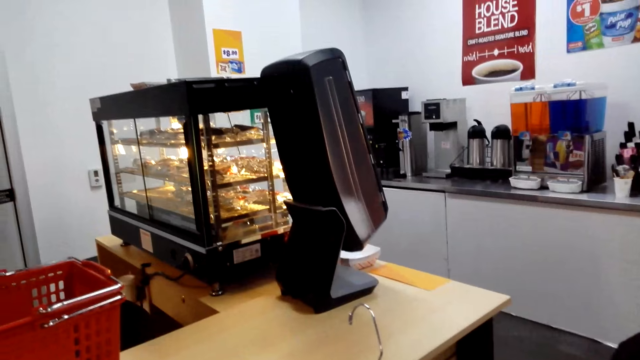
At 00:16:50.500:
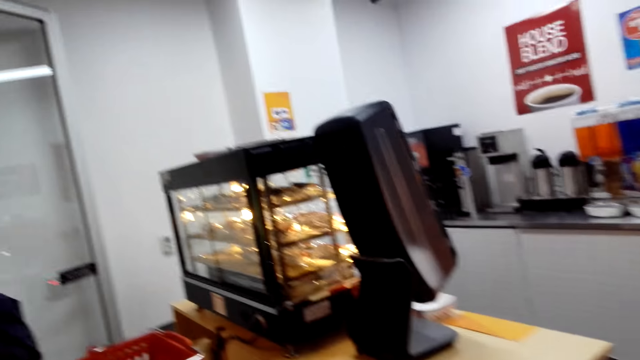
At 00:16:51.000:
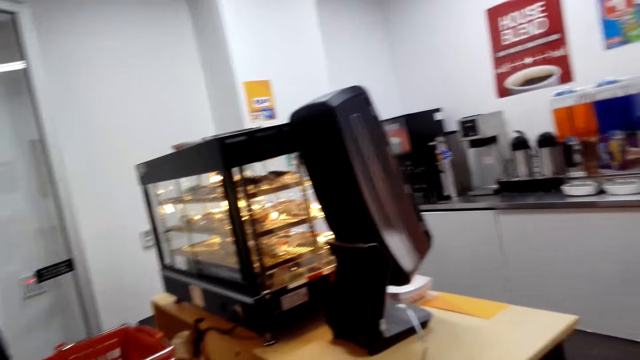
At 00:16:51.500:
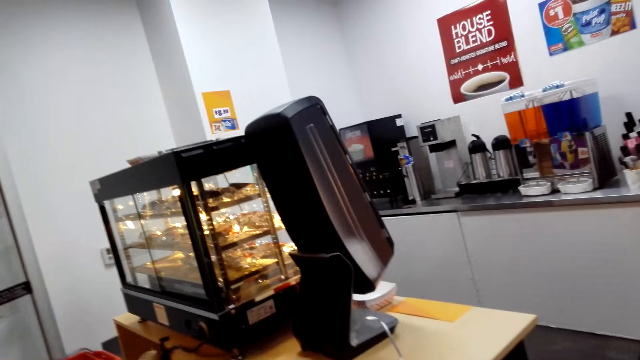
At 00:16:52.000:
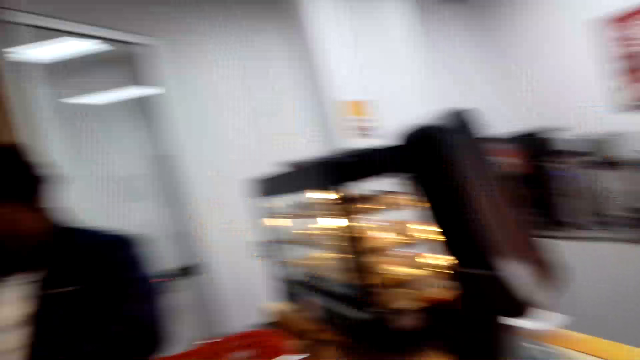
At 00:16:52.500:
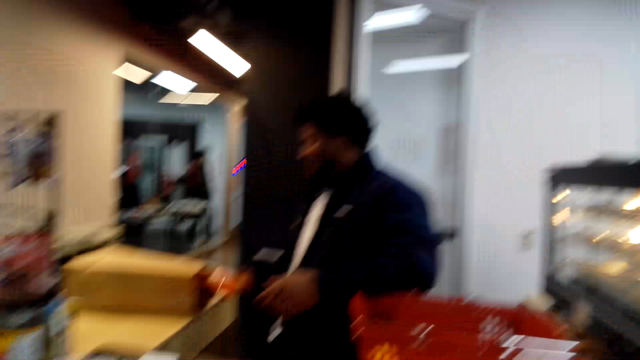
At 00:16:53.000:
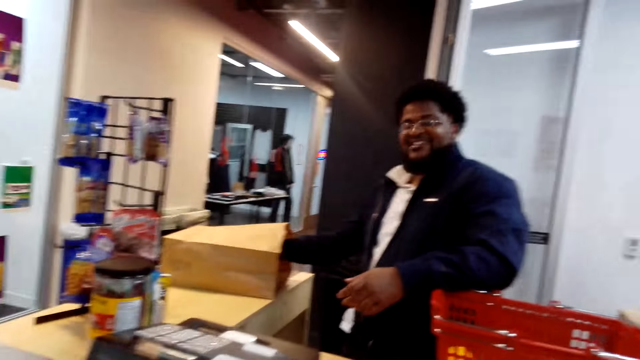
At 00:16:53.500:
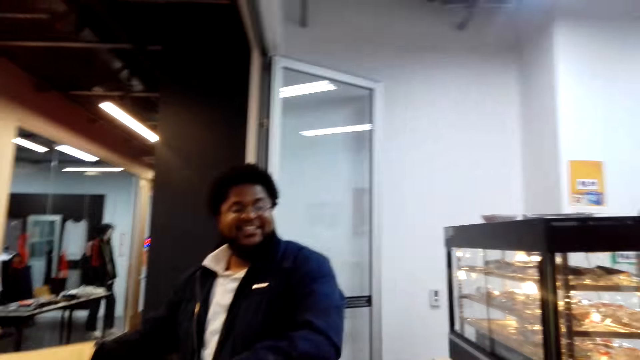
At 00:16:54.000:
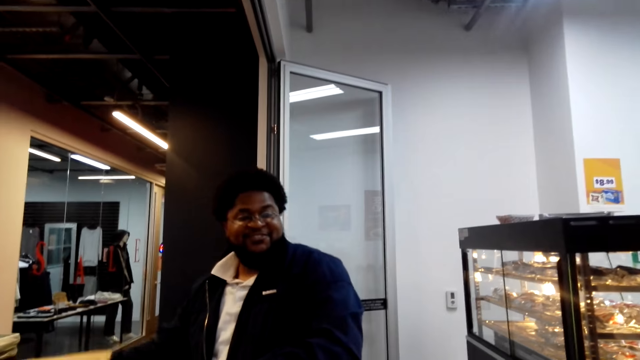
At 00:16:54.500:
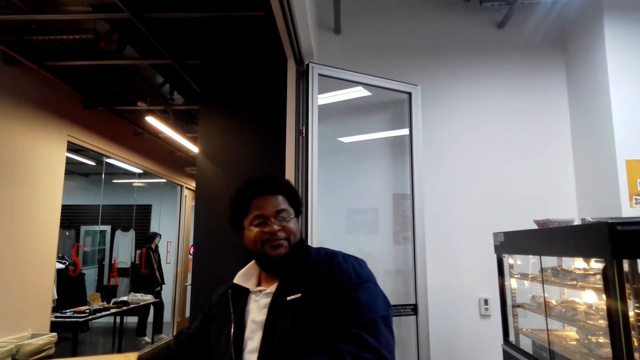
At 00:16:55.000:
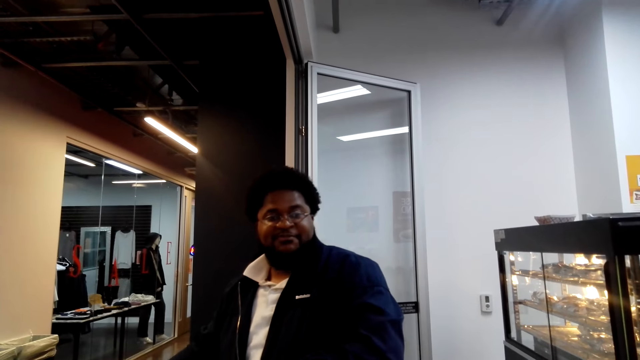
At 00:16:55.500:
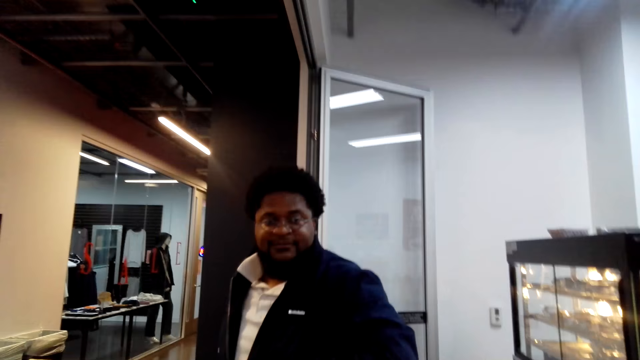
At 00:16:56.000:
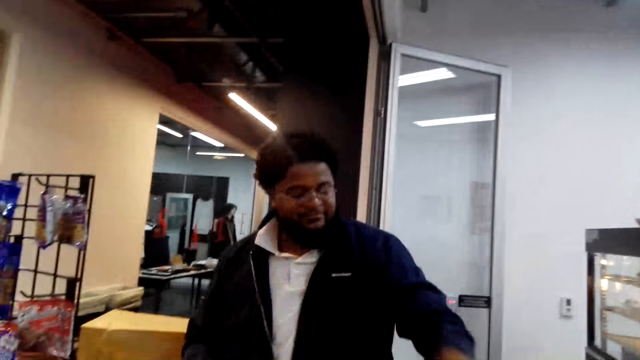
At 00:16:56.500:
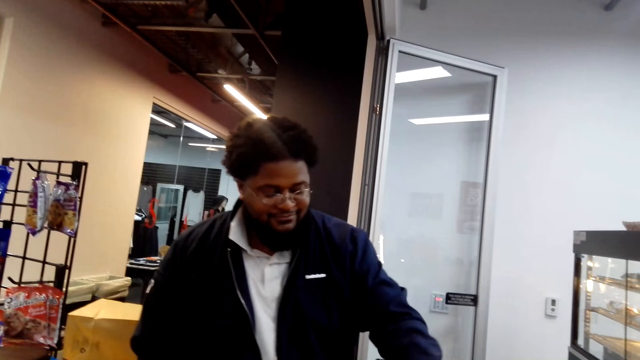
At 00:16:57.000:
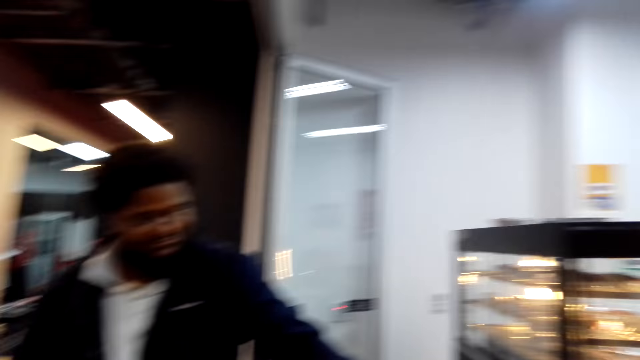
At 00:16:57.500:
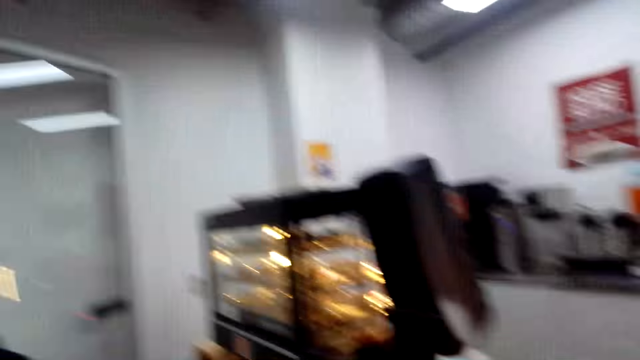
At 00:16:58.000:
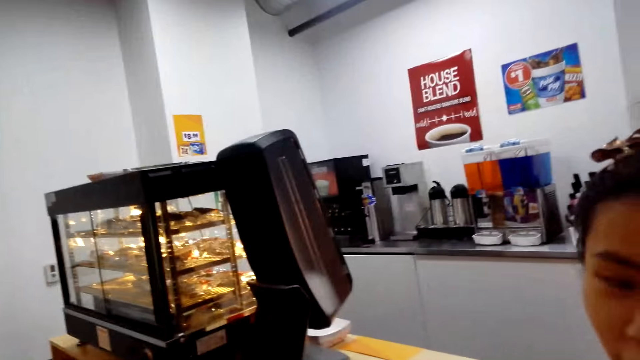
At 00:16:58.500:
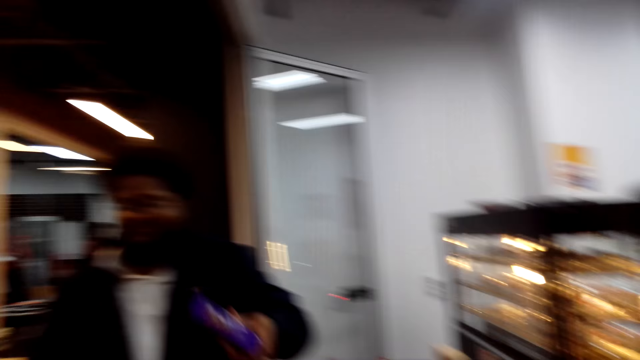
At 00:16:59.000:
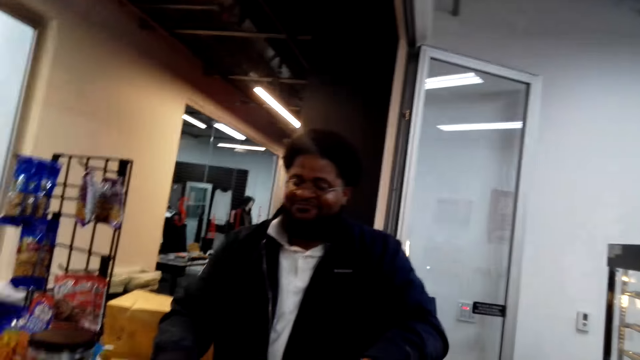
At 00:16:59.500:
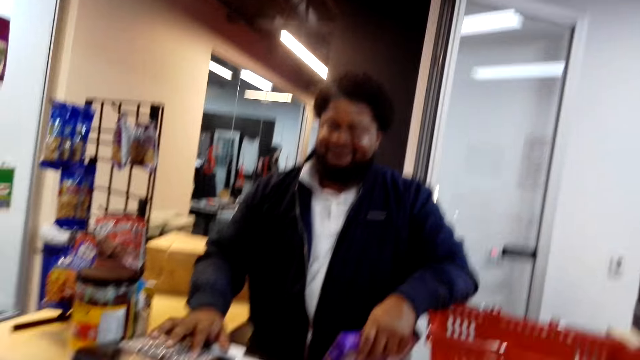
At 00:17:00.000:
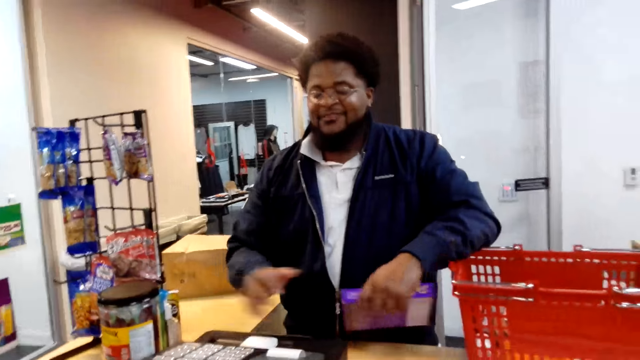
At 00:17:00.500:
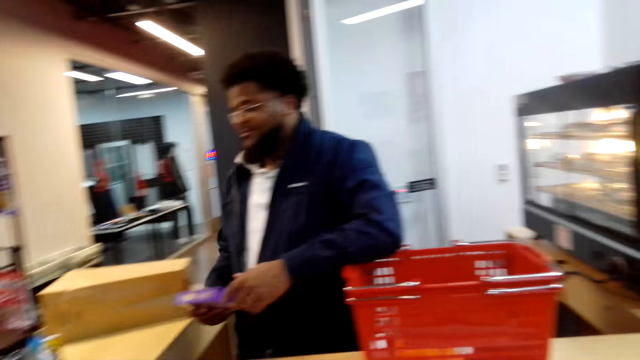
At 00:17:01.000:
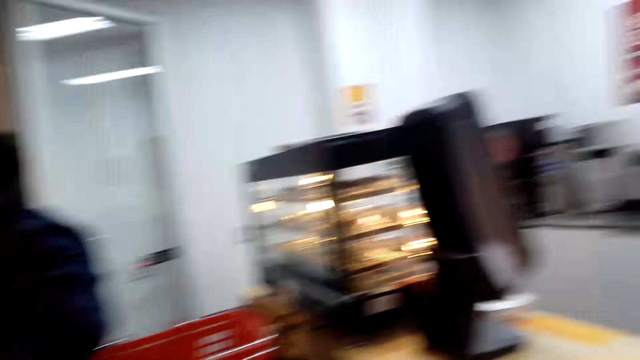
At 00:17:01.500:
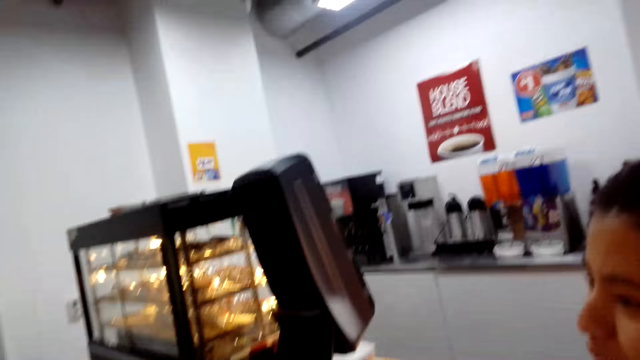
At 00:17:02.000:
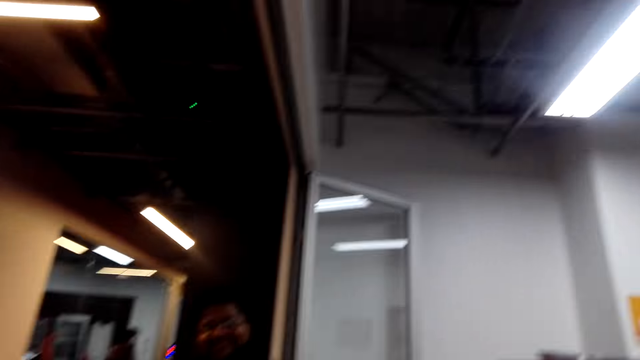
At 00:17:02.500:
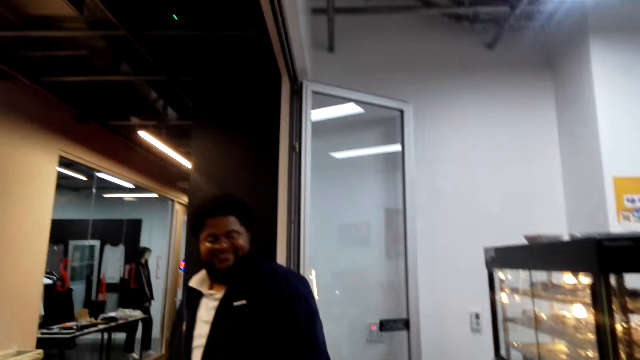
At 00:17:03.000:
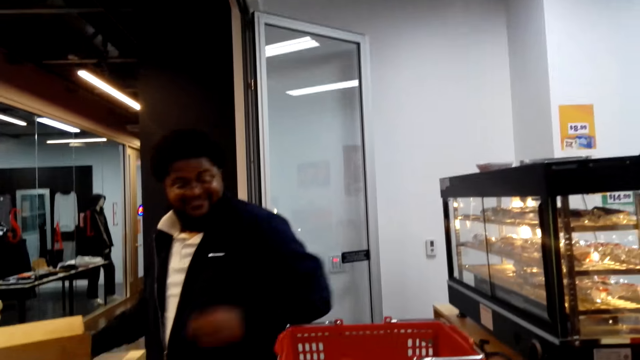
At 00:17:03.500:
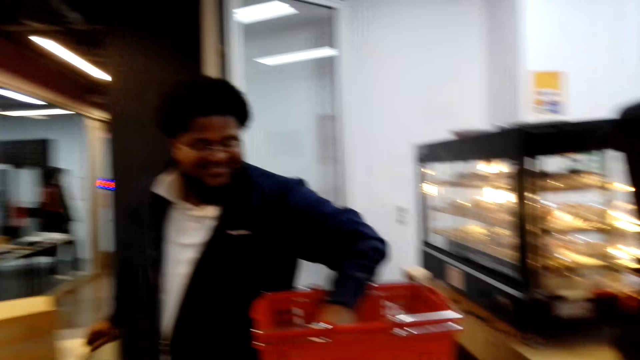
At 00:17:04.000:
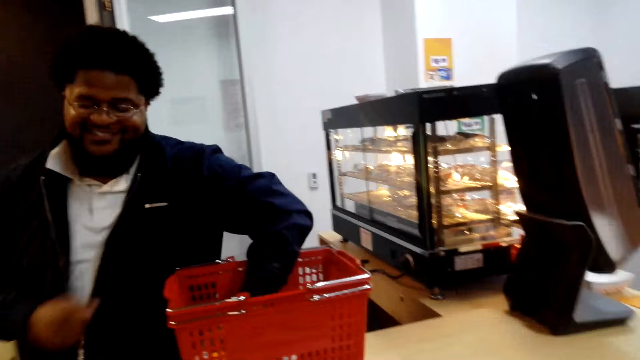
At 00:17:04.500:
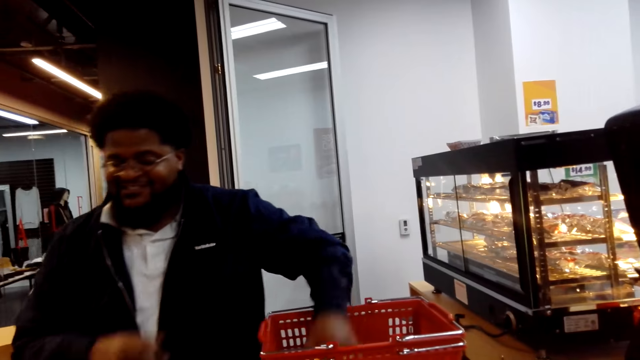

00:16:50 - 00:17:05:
The cashier puts an item in the brown paper bag. The cashier talks. The cashier picks up a packet of something from the shopping basket. The cashier holds a box of biscuits. The cashier presses on the counter billing machine. The cashier holds the box of biscuits. The cashier puts the packet of something in the shopping bag. The cashier puts his hand in the basket. The cashier points.

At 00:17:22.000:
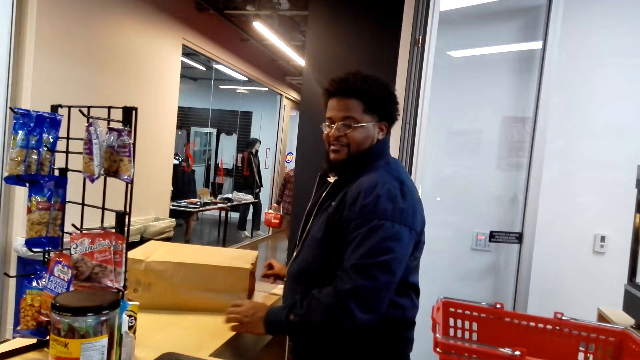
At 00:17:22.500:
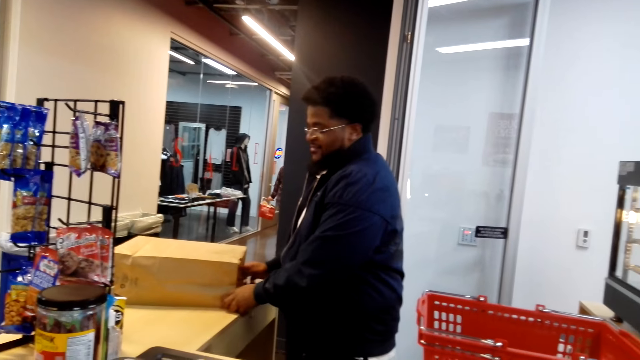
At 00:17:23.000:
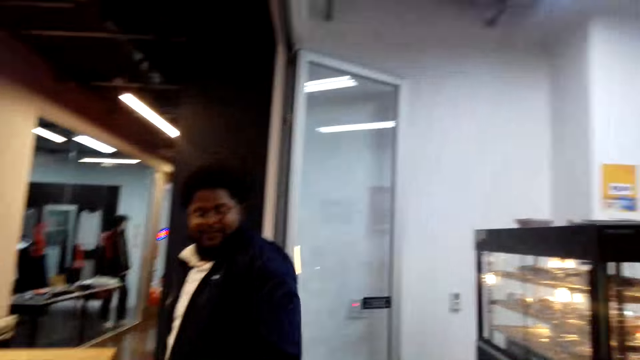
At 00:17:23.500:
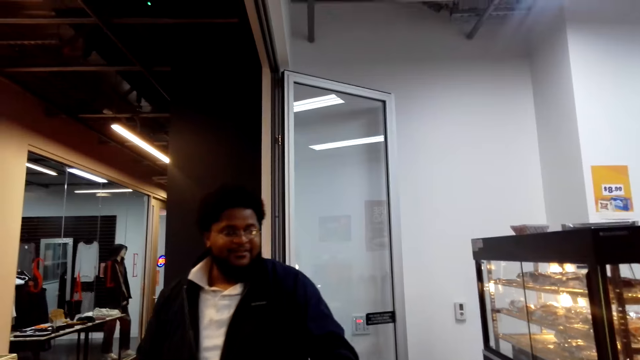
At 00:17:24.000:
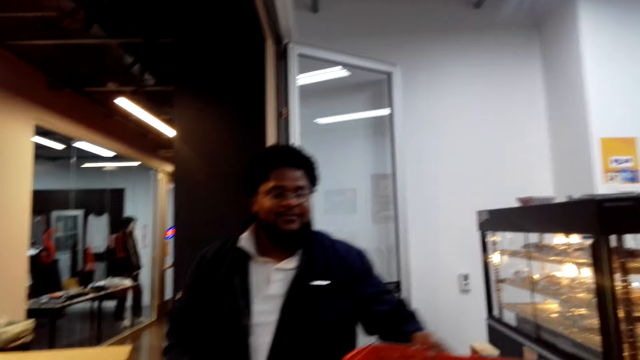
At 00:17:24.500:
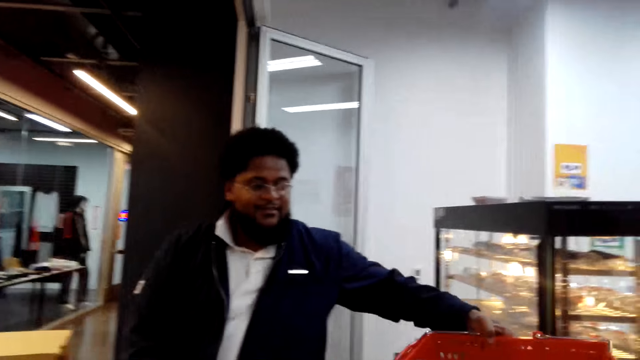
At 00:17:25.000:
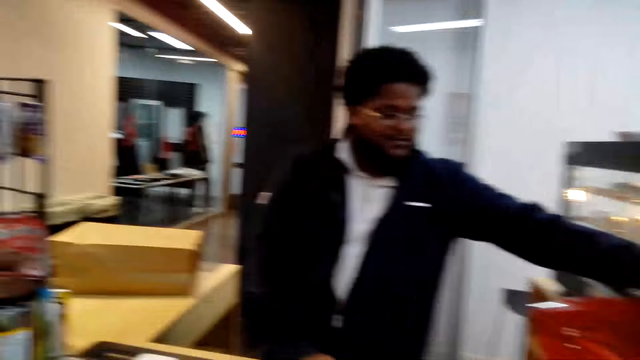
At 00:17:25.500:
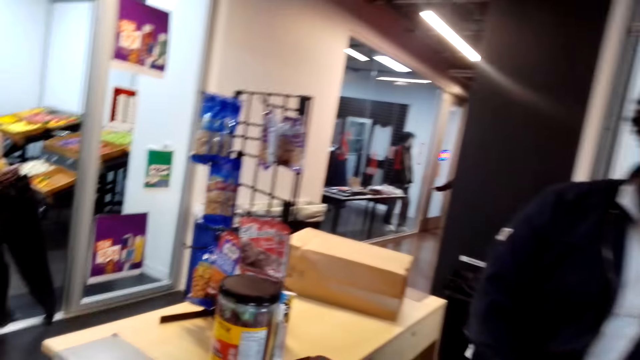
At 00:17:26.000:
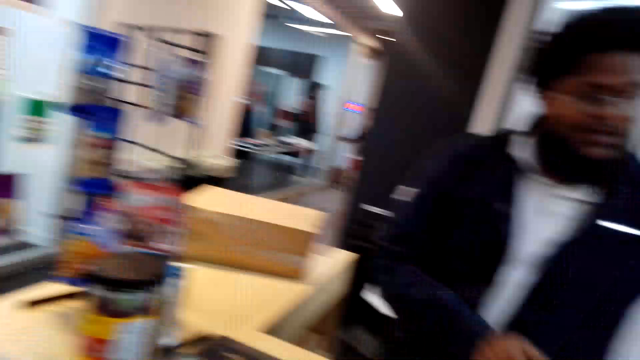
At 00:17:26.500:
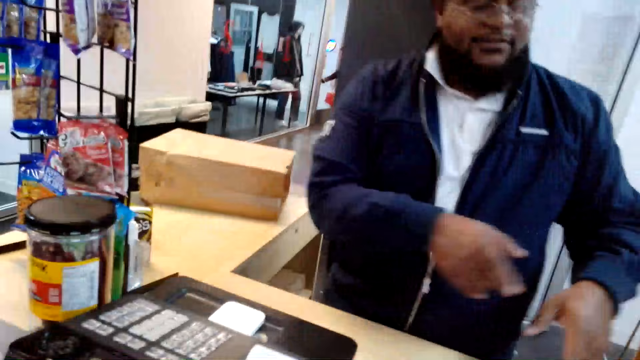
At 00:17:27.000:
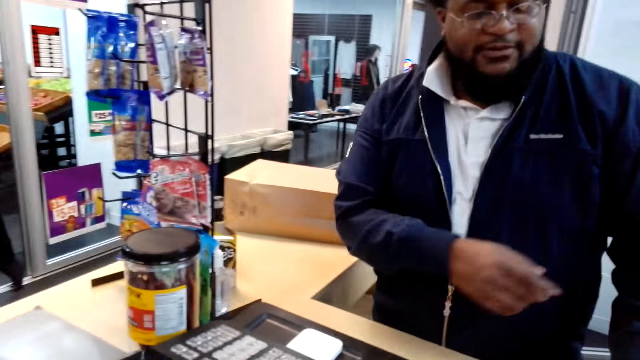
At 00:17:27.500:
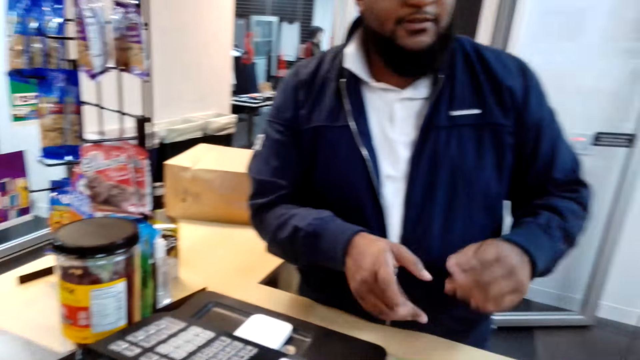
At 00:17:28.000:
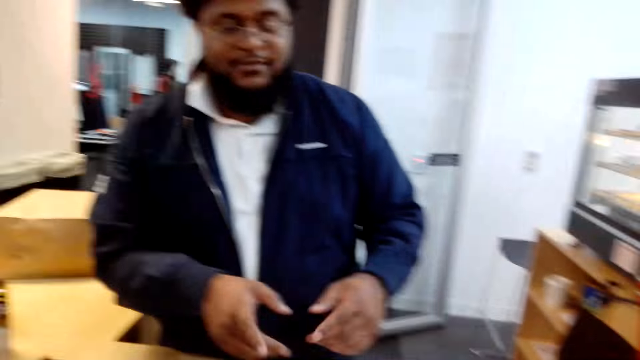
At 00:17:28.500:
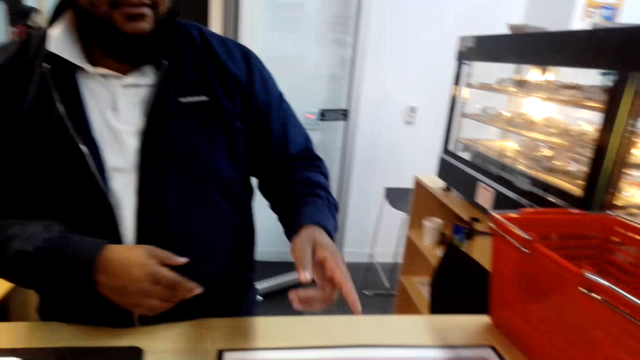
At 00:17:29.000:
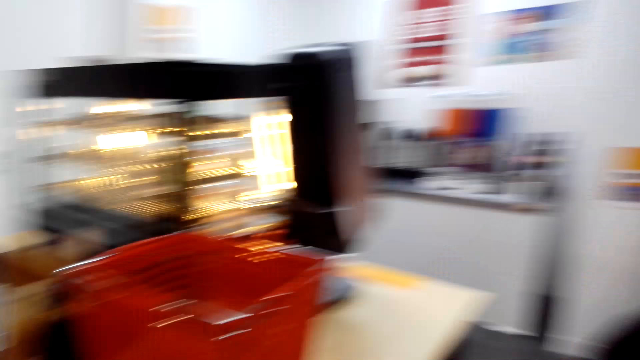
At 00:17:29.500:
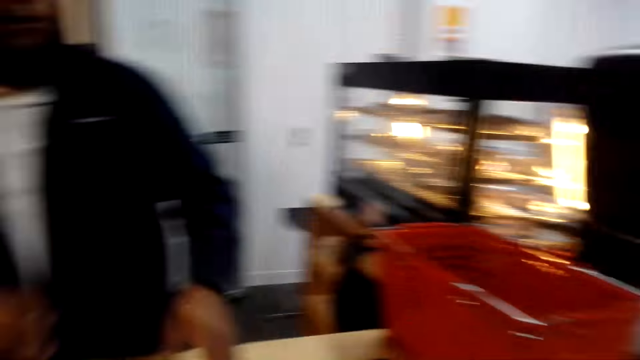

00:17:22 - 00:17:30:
The cashier keys in a cash register machine. The cashier moves a shopping basket on the counter. The cashier gestures with his hands. The cashier talks.
